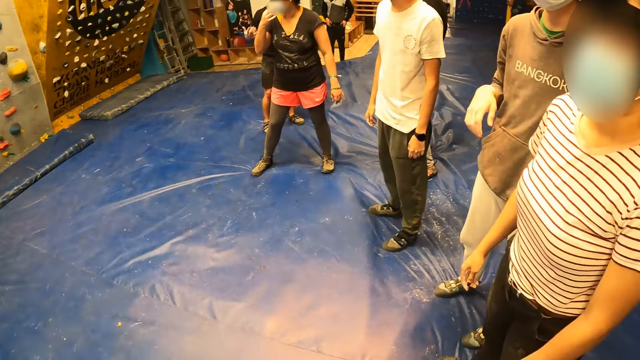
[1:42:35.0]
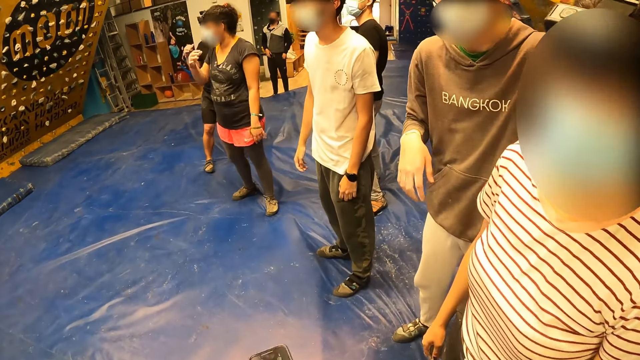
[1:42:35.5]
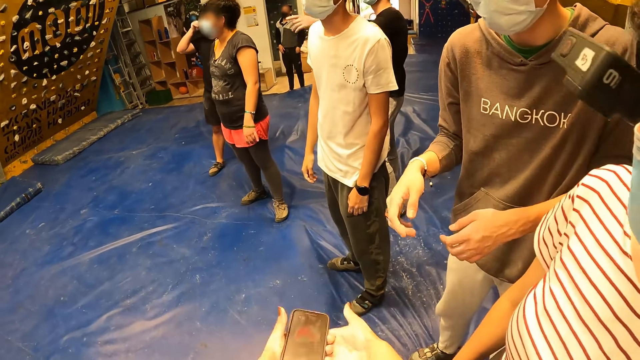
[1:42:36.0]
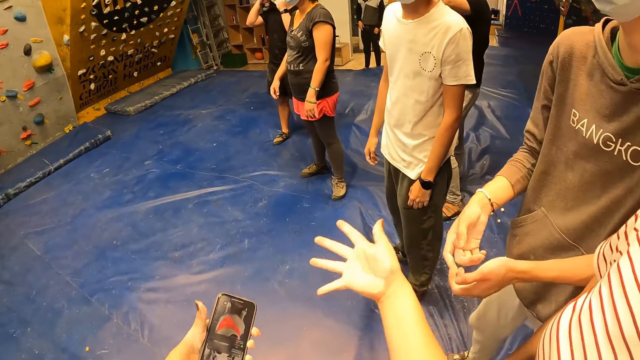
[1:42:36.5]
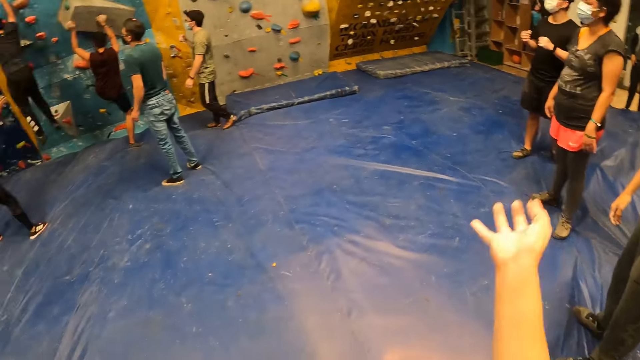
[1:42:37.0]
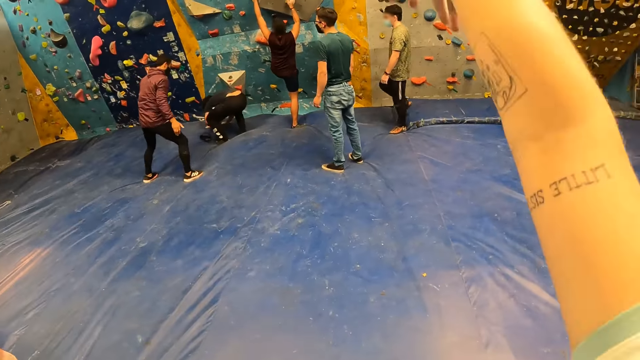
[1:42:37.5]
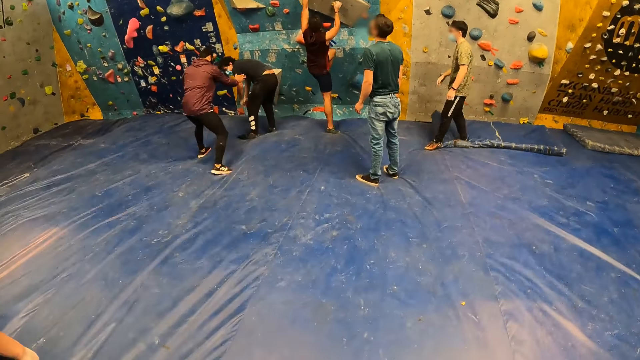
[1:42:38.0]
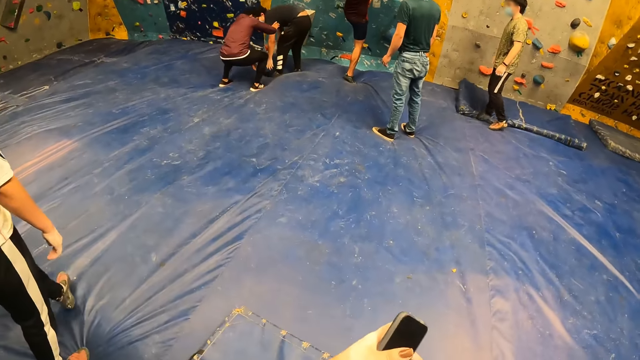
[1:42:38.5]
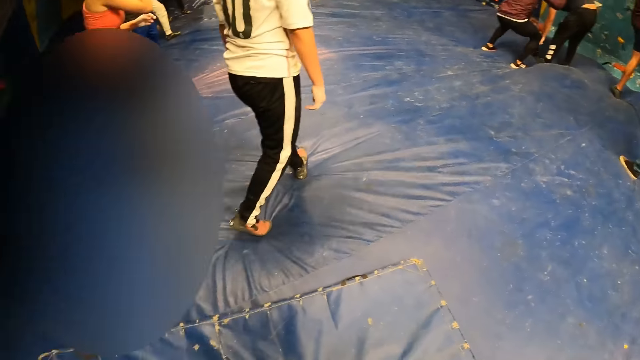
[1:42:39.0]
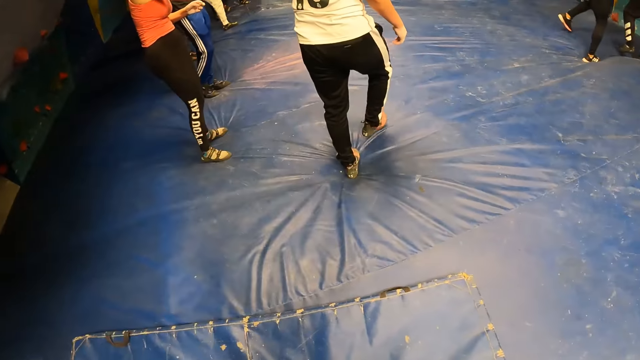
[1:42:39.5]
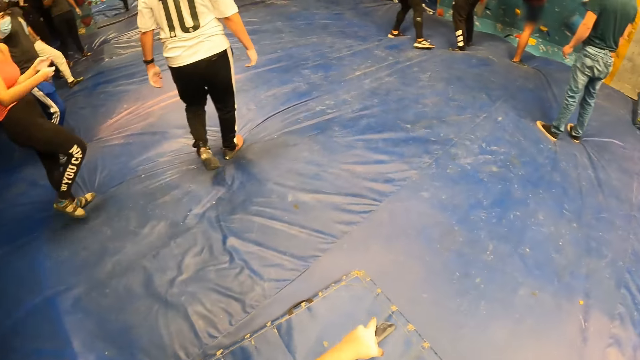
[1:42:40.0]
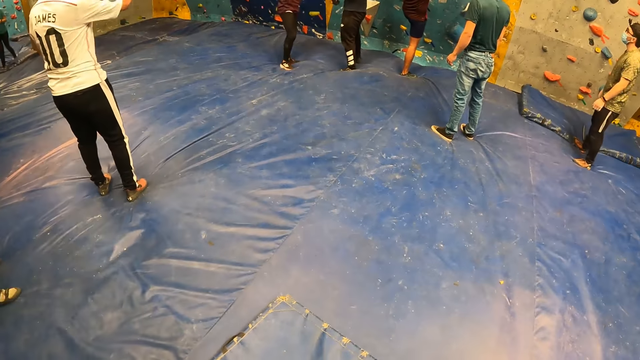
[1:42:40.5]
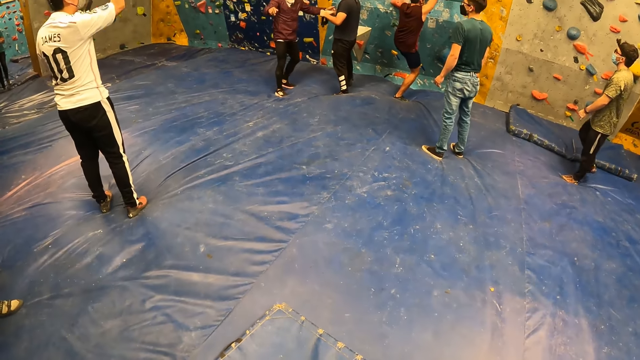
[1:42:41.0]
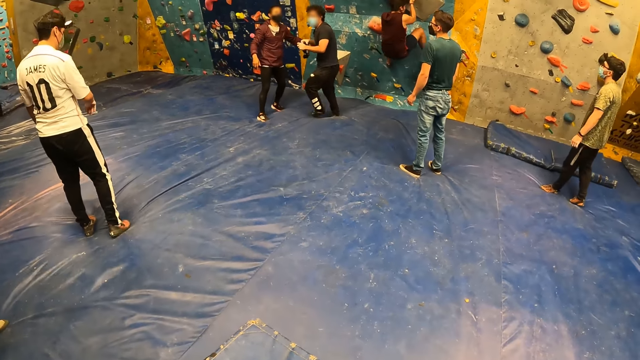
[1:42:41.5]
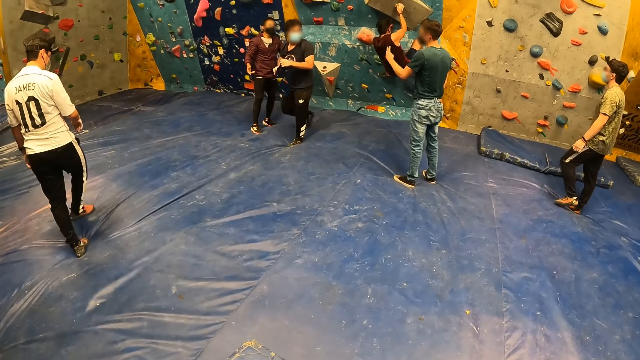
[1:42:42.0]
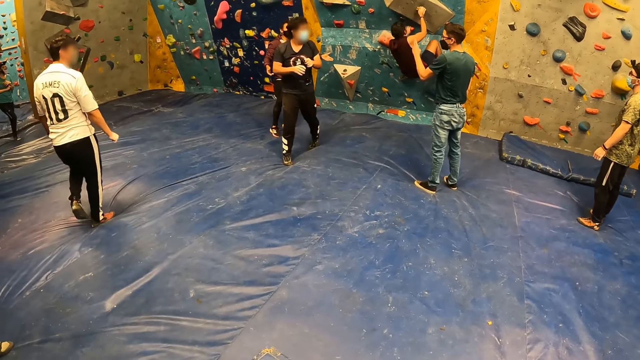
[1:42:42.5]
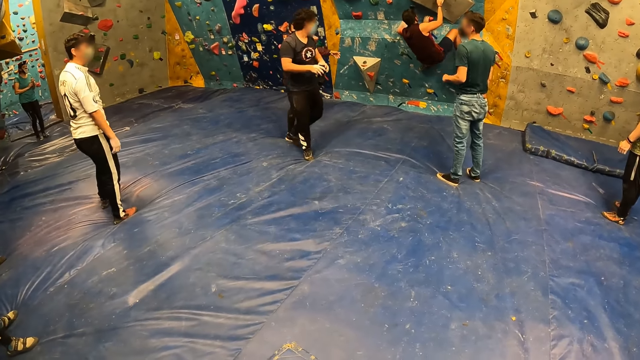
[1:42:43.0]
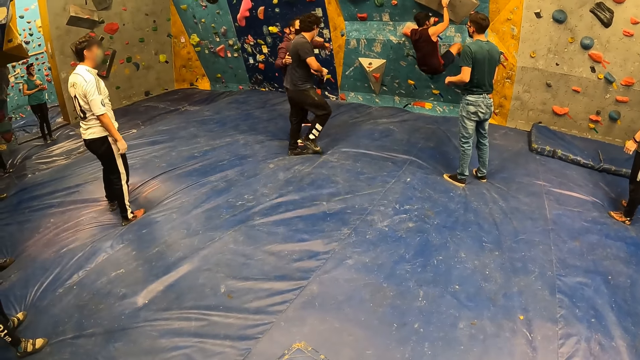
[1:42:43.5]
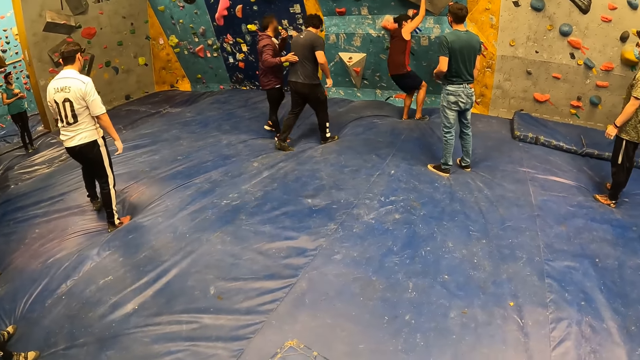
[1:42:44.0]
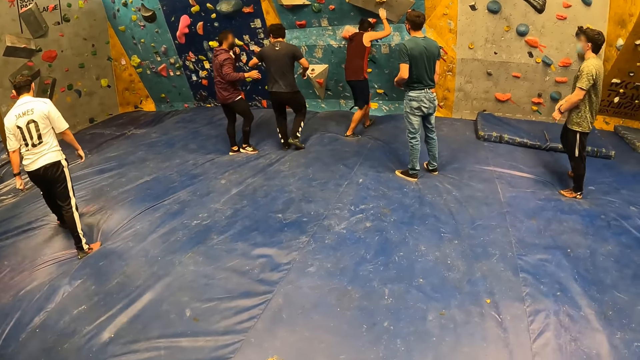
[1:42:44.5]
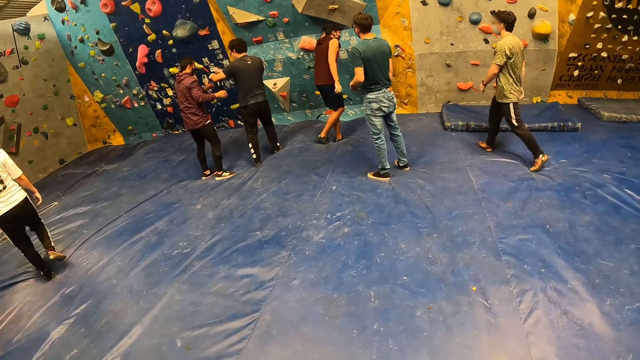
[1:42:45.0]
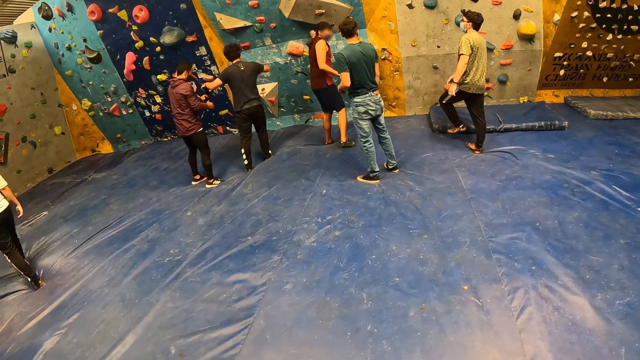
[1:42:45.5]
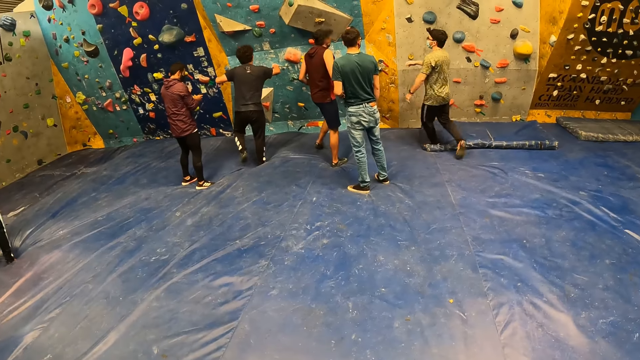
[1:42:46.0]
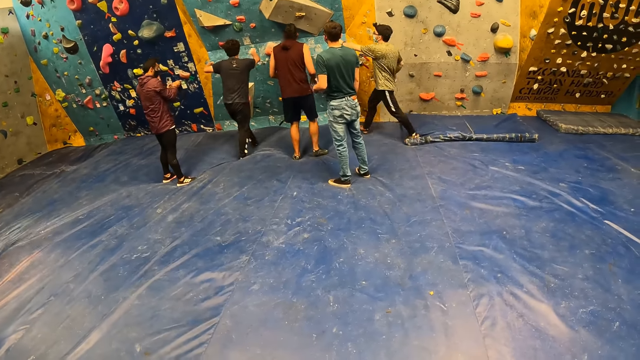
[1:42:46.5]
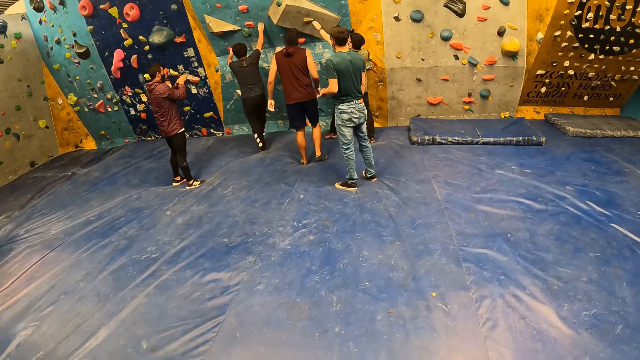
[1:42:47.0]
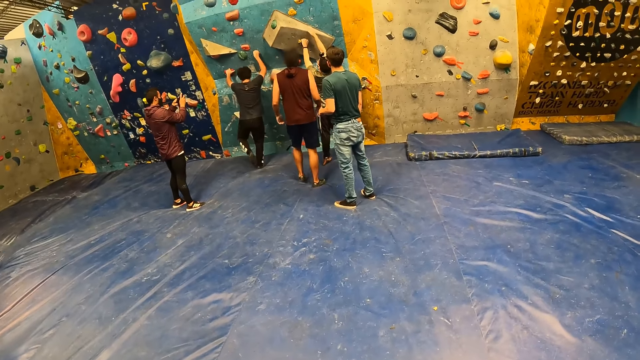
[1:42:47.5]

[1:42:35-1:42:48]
The camera wearer turns around the room. They hold a phone. They look around the room. They lift their right hand. They drop their hand. They turn around the room. They look around the room.

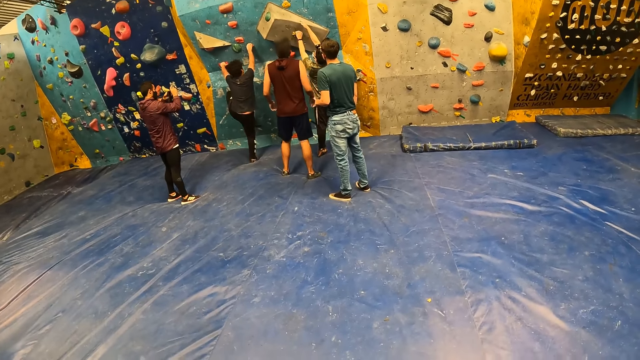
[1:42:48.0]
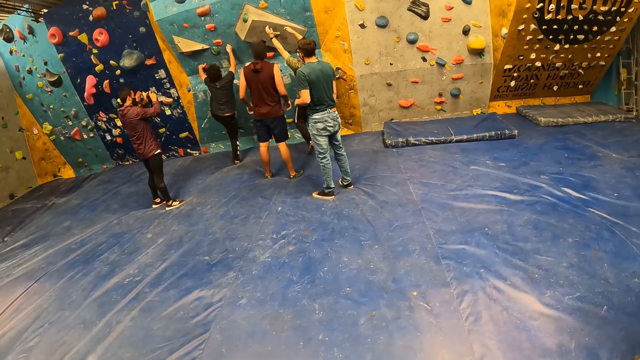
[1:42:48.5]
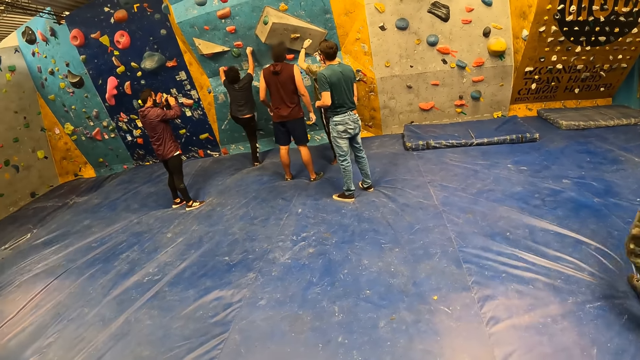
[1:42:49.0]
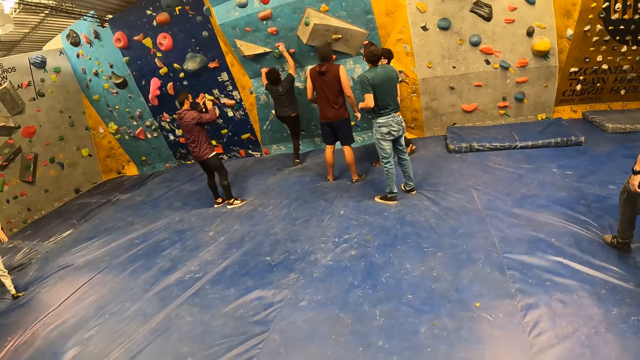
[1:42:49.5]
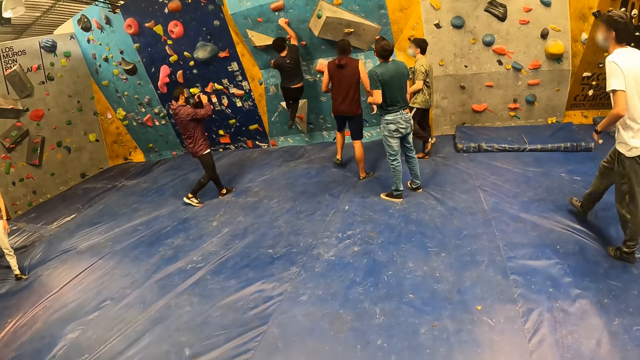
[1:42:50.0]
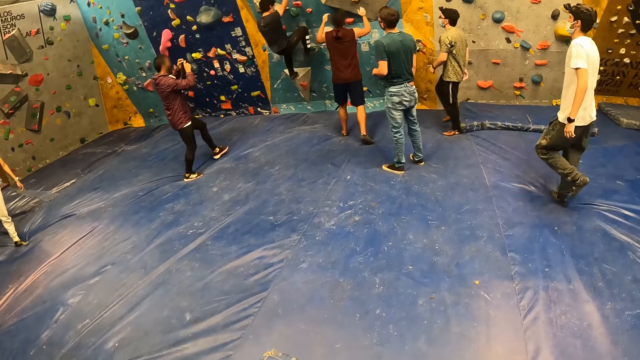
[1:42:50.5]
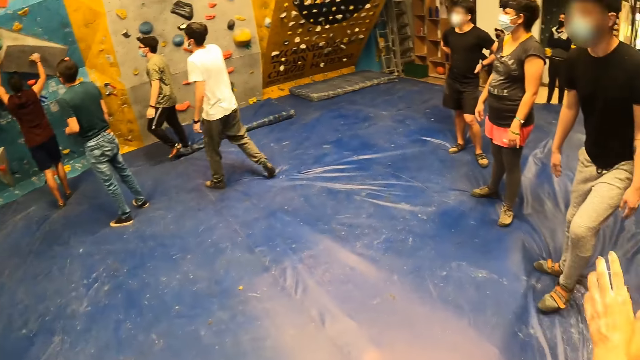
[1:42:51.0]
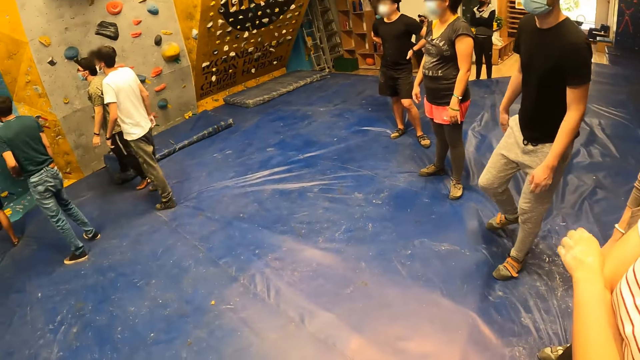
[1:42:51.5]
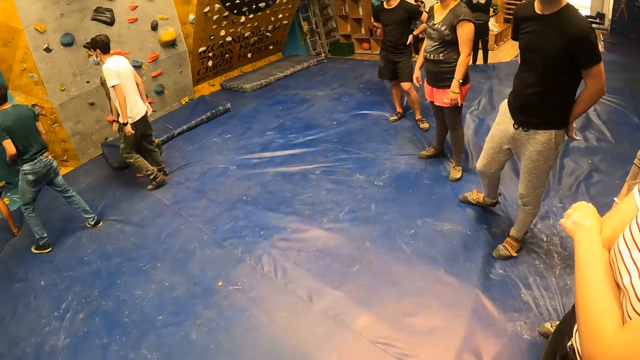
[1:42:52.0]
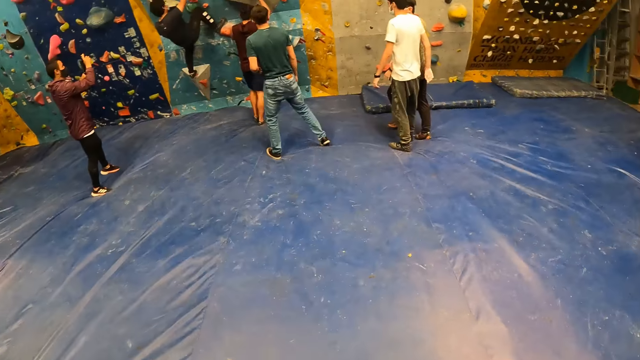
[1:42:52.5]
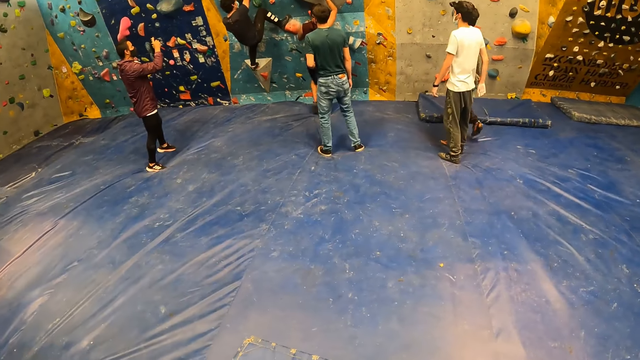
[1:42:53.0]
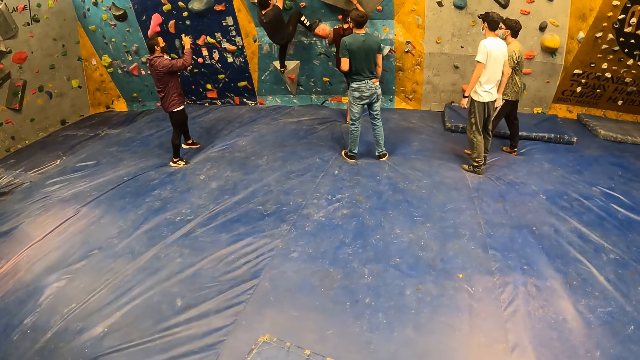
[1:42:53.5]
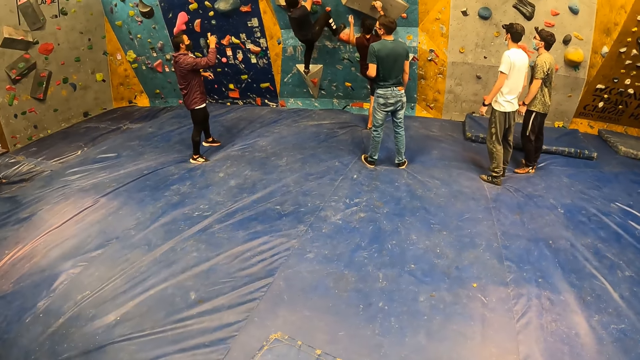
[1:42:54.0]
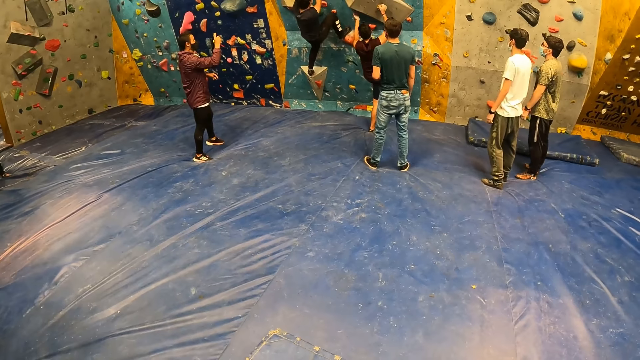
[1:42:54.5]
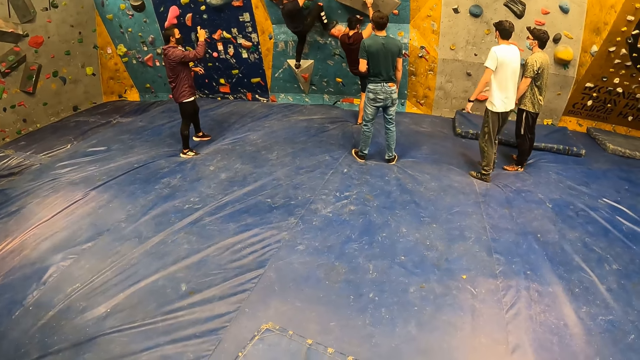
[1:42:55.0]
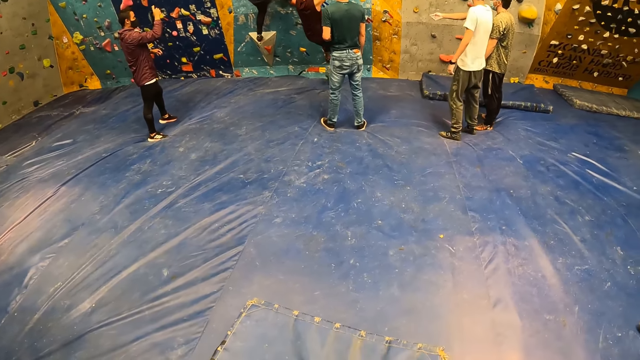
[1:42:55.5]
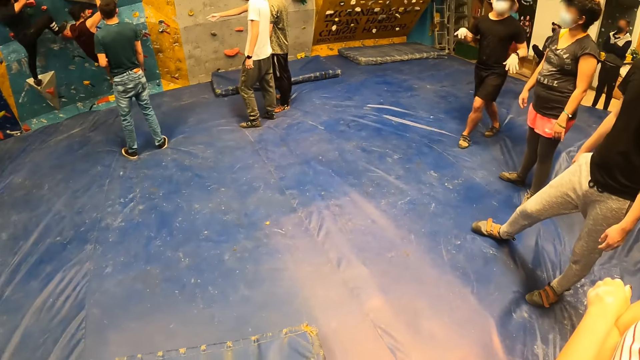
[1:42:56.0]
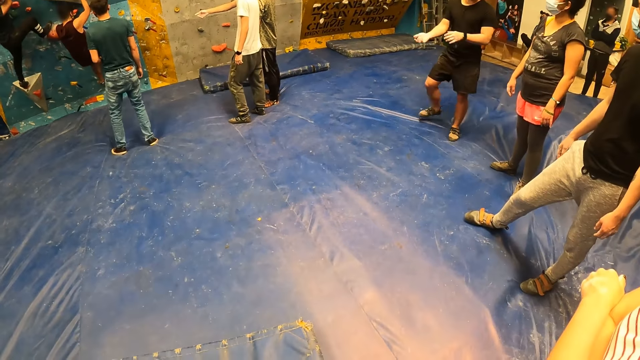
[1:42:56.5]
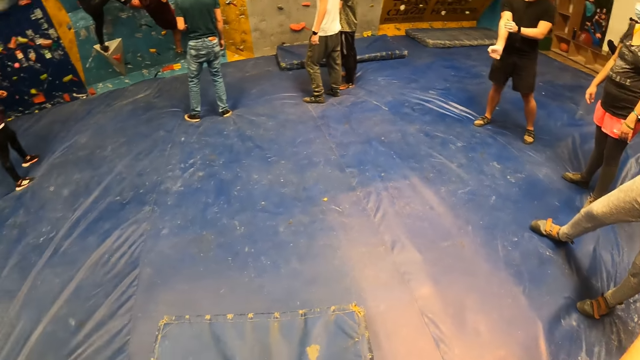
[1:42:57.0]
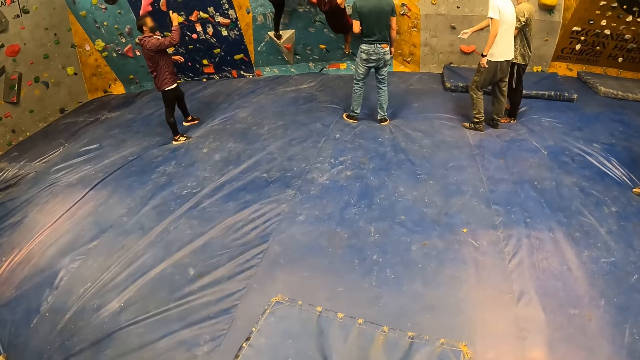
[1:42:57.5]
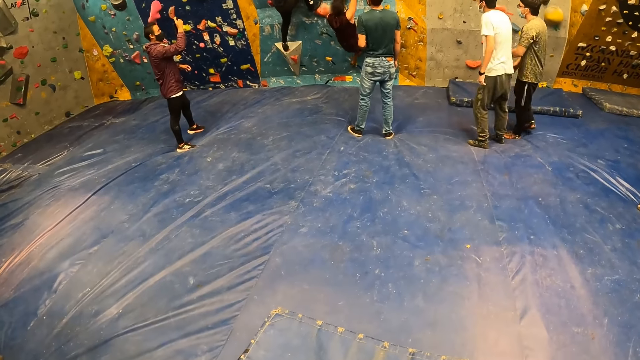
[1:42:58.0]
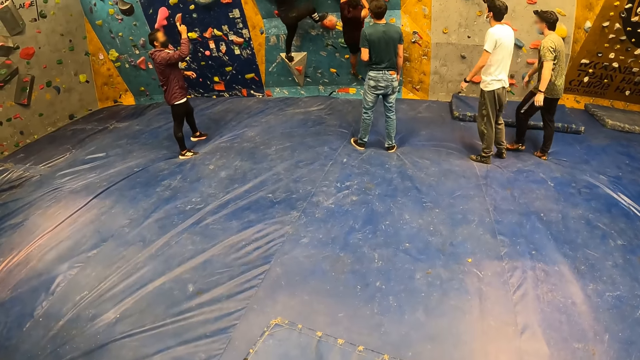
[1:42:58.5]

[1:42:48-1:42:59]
The camera wearer turns around the room. They look around the room.
